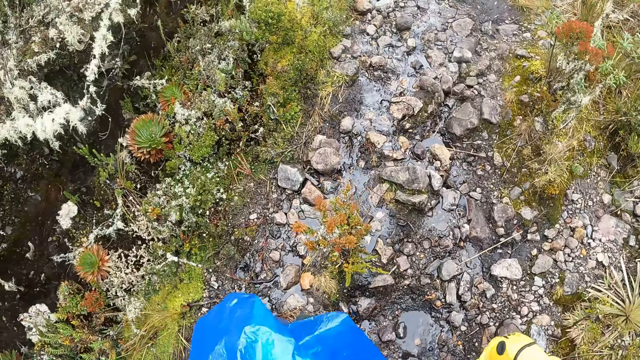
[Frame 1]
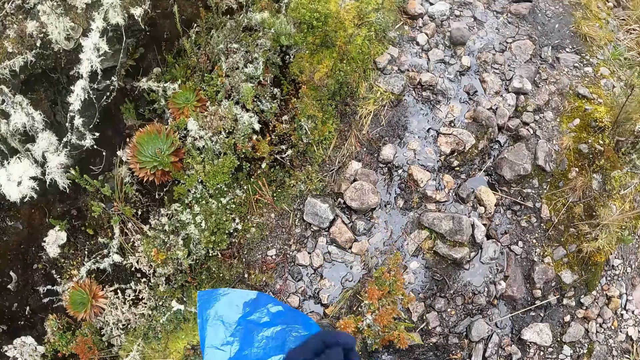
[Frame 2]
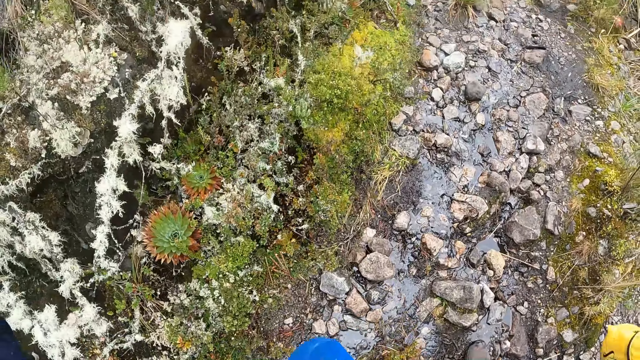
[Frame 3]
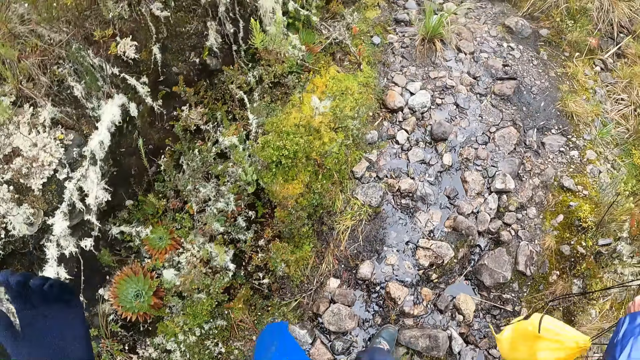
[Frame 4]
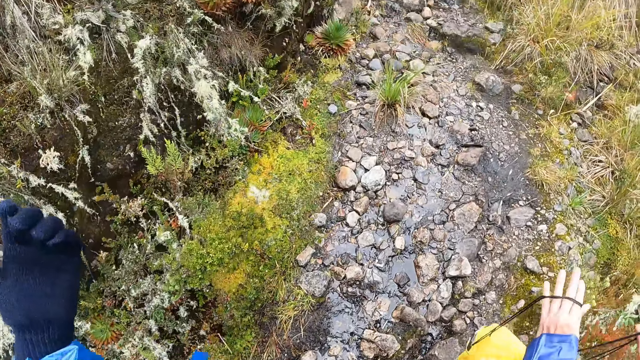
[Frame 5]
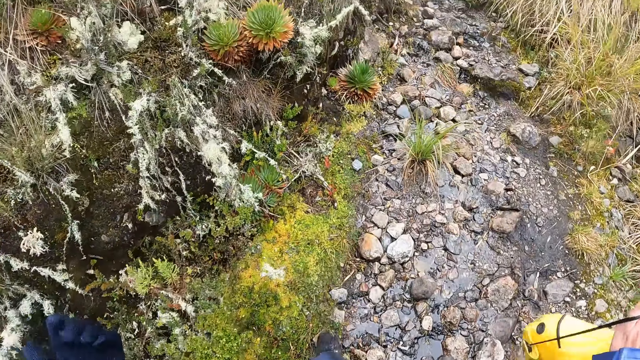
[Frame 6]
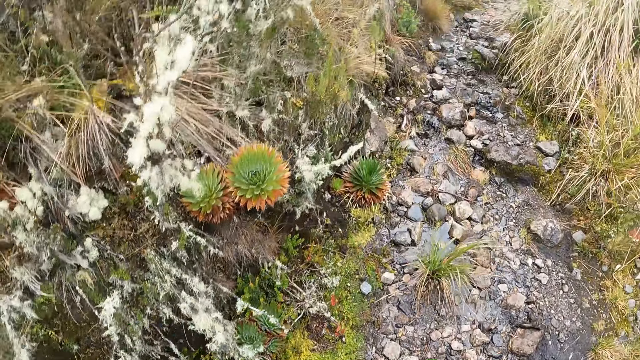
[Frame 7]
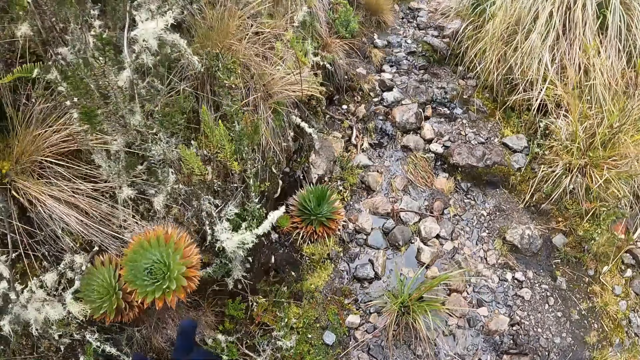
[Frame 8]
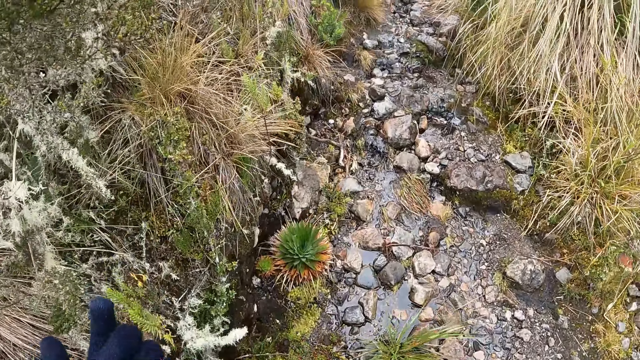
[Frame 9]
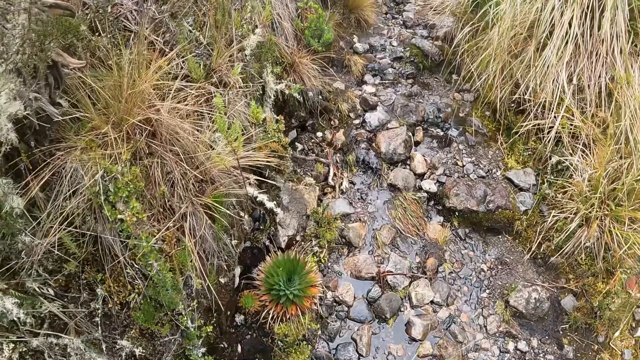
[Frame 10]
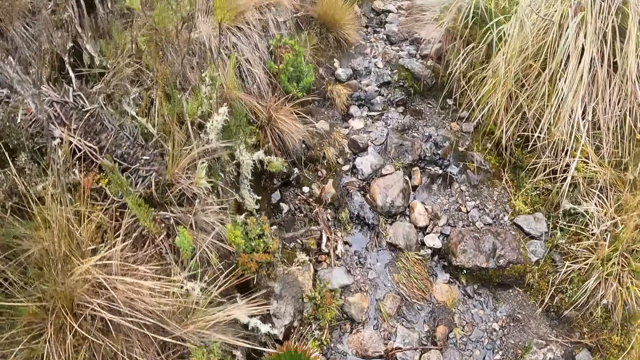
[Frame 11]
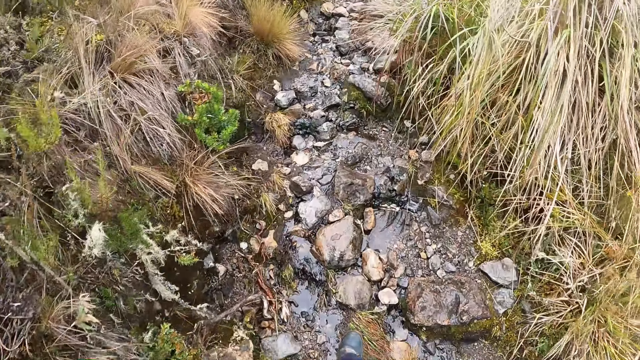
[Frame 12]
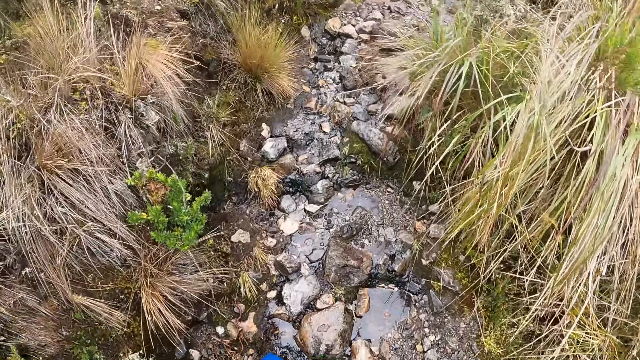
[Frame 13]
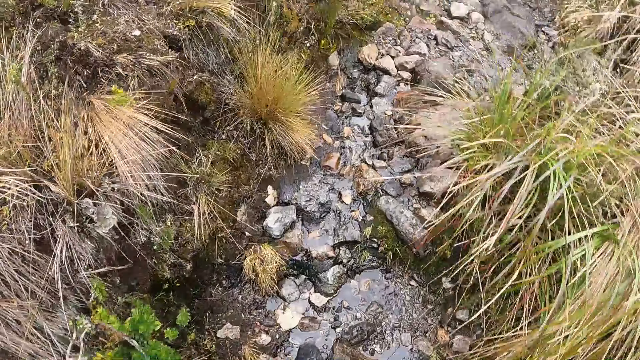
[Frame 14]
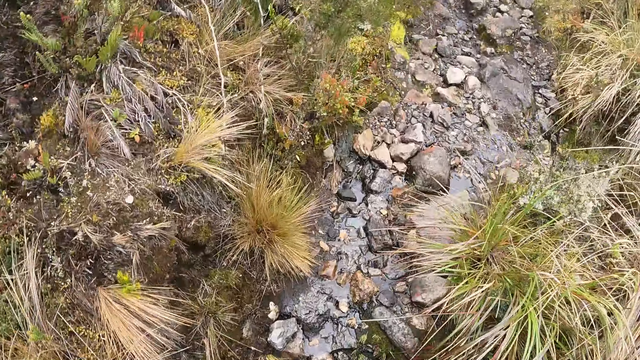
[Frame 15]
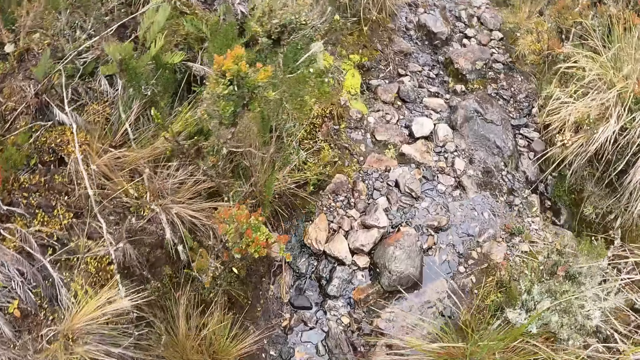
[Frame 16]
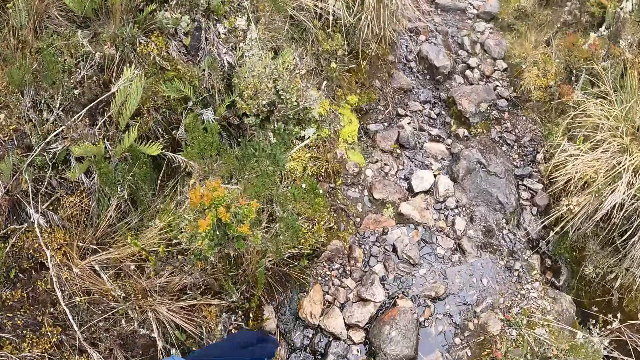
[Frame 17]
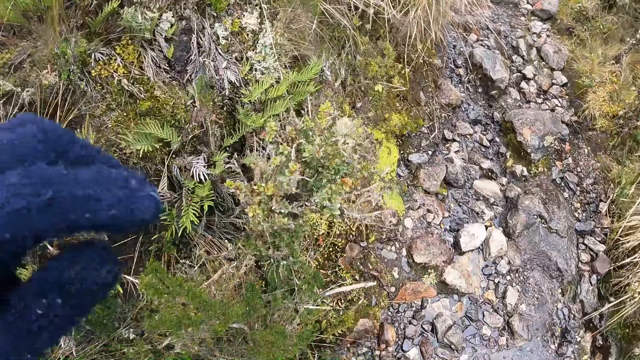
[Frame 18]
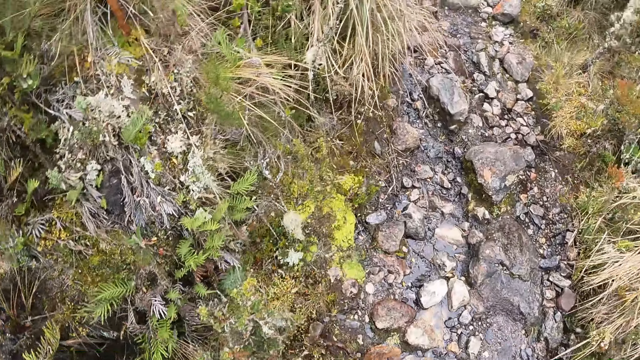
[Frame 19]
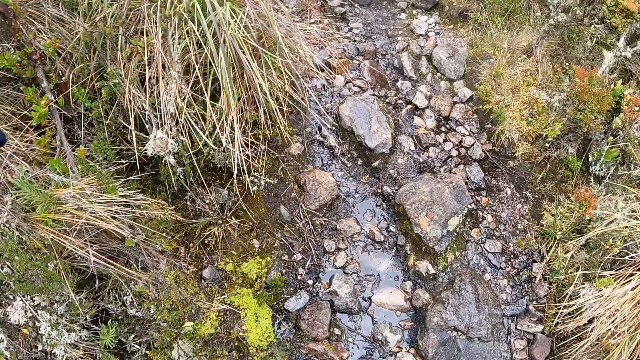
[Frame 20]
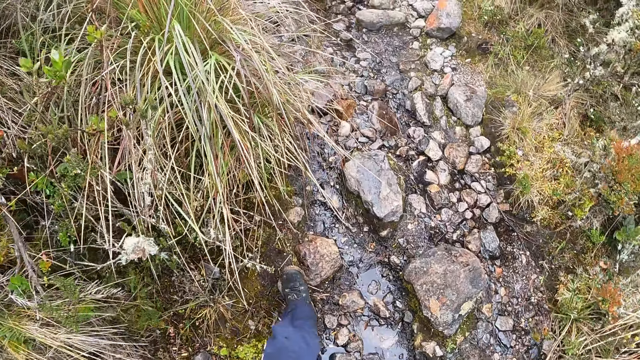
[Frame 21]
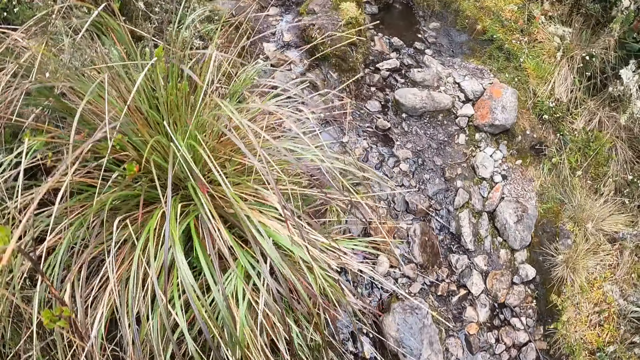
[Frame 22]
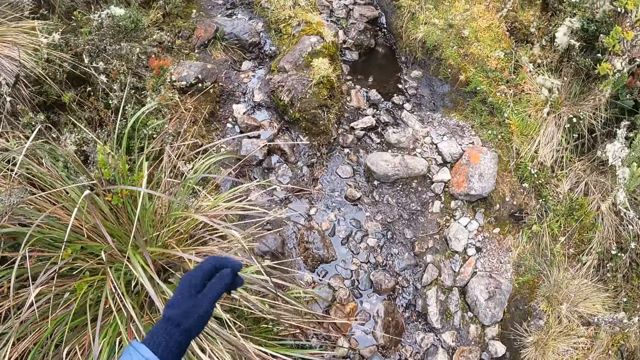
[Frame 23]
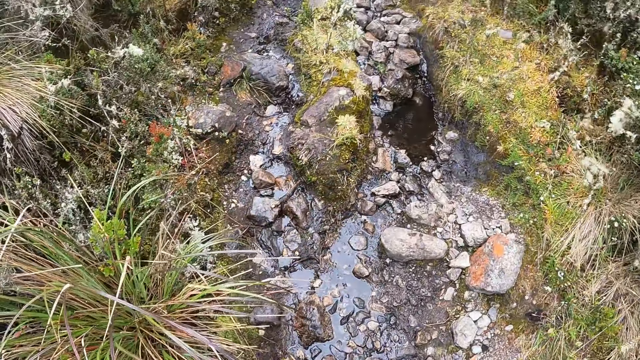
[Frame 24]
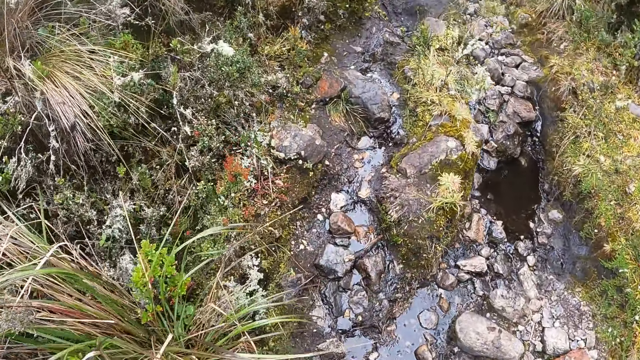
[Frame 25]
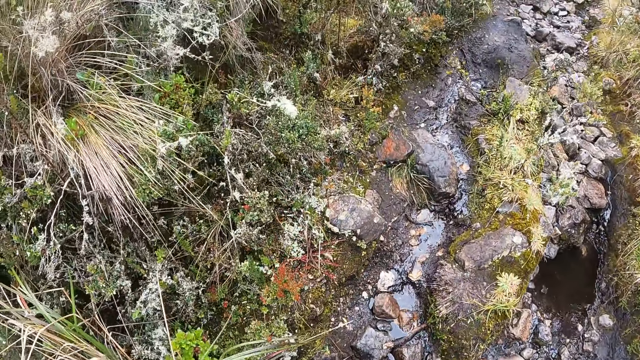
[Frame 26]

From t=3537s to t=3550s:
The camera wearer gestures with his left hand. The man holds the yellow bag in his left hand. The camera wearer touches a plant with his left hand.

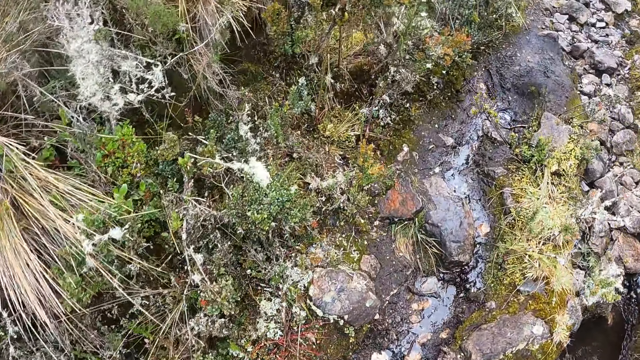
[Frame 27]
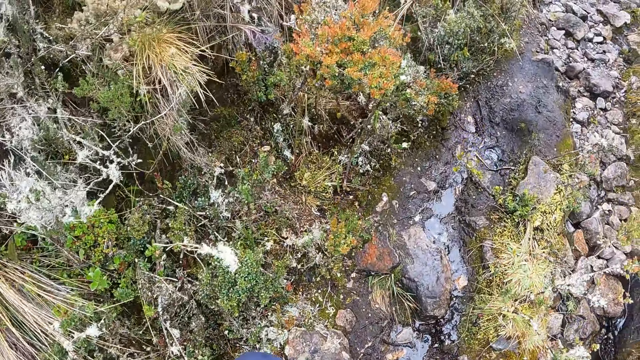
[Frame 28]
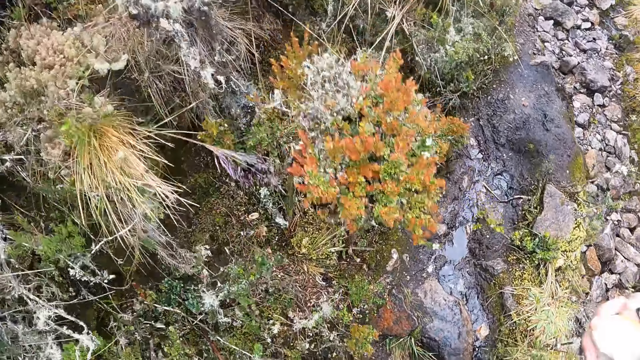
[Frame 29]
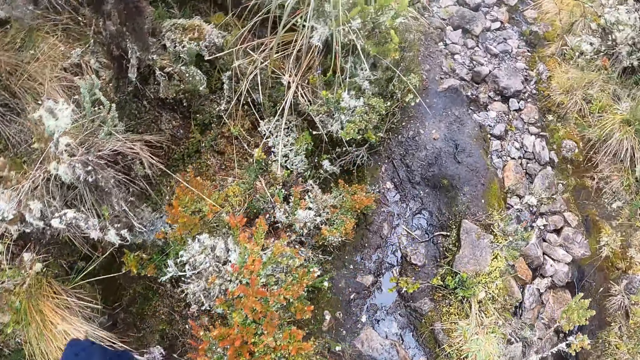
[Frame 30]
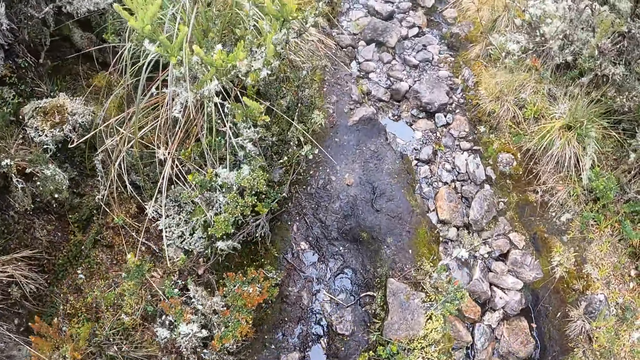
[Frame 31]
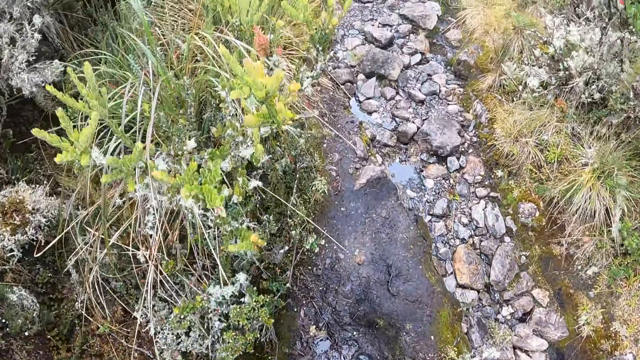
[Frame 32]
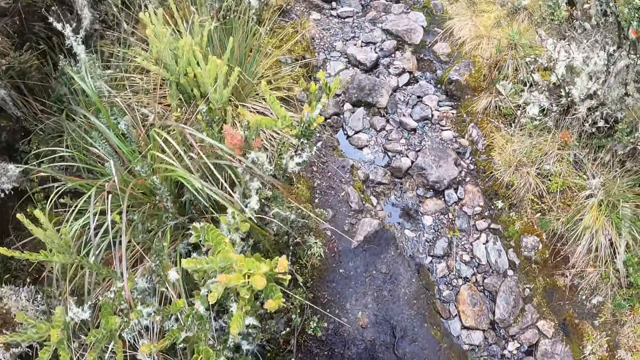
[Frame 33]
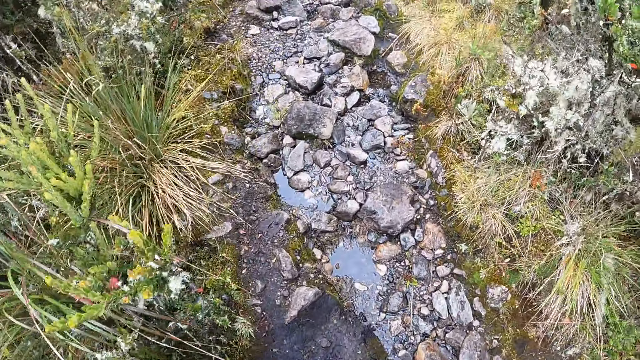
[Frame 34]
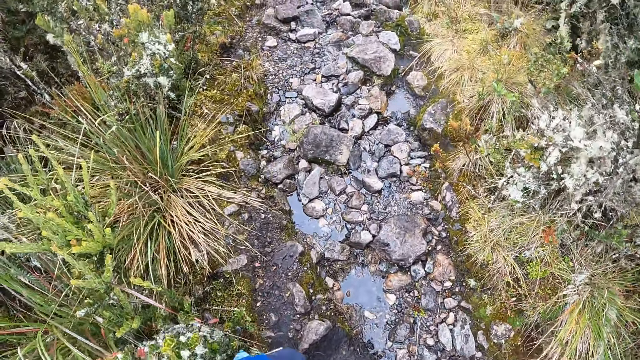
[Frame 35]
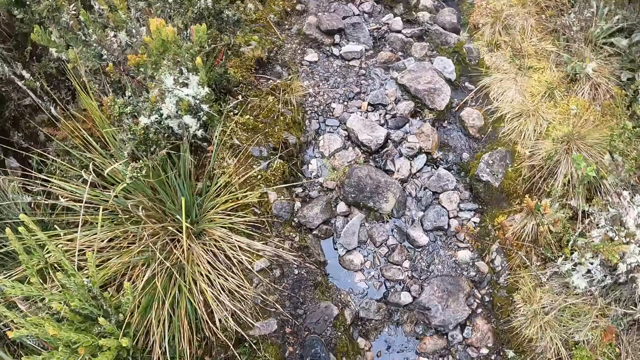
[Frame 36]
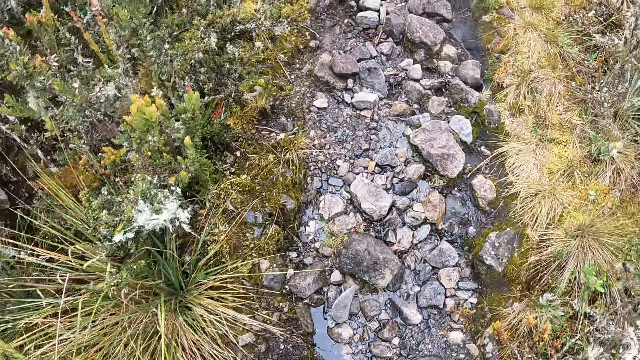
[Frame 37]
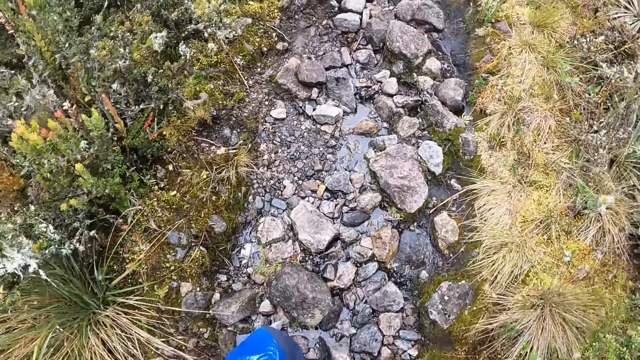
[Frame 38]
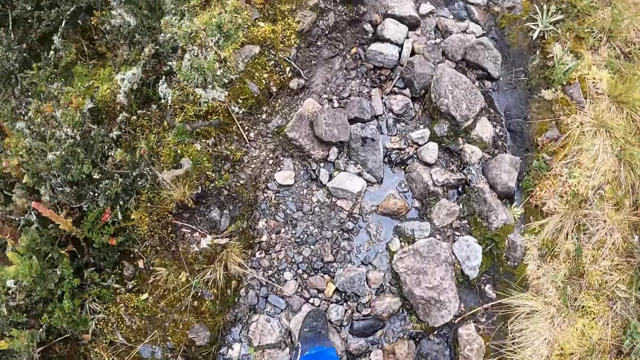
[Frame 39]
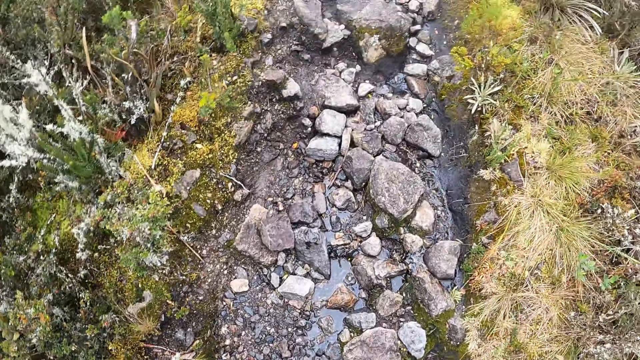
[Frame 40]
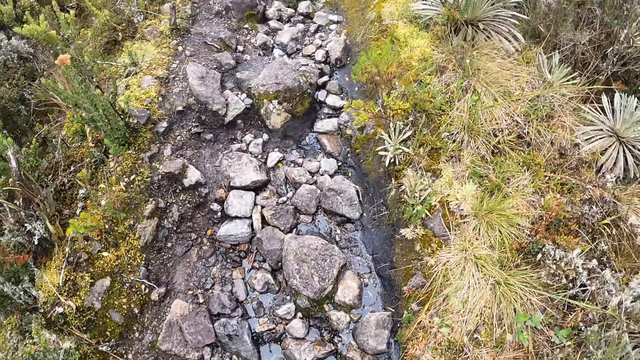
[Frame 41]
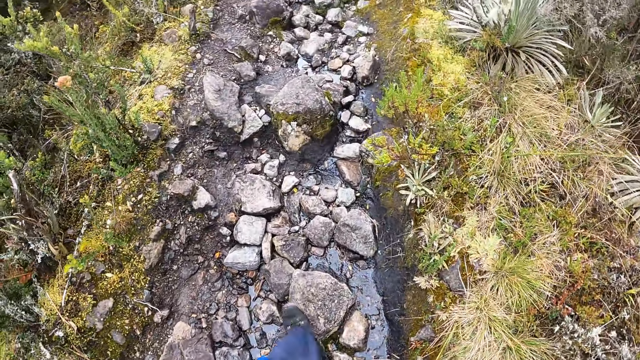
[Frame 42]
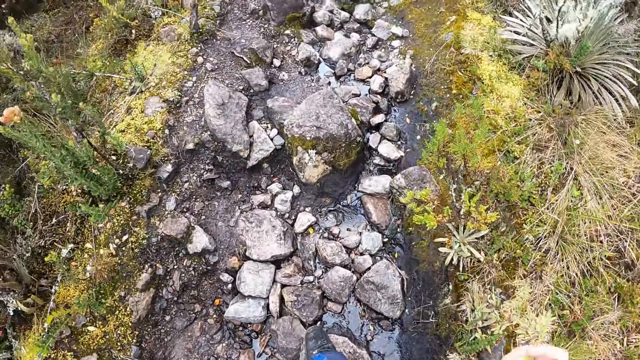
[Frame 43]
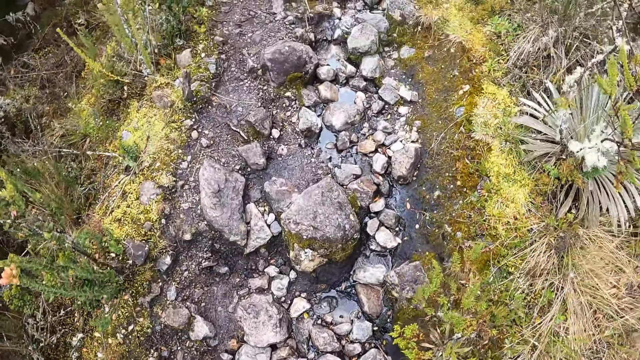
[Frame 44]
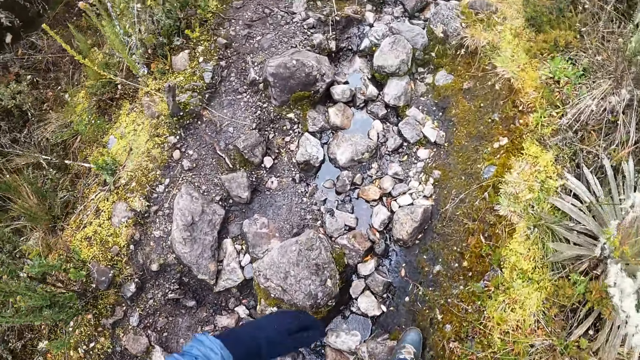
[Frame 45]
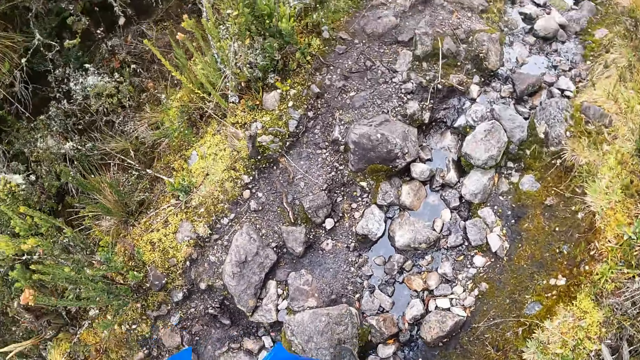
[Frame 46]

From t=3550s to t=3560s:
The camera wearer holds an apple. They eat the apple.
